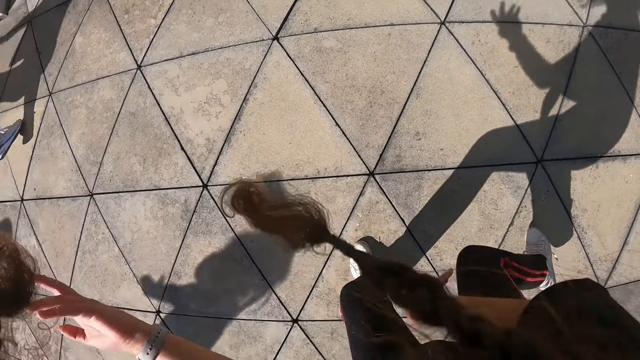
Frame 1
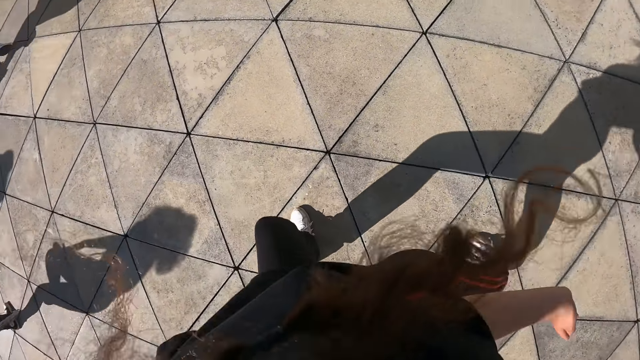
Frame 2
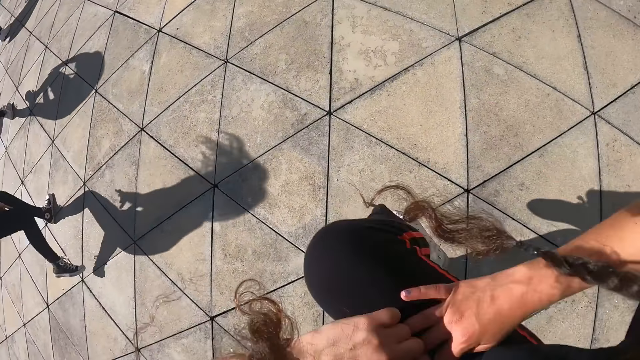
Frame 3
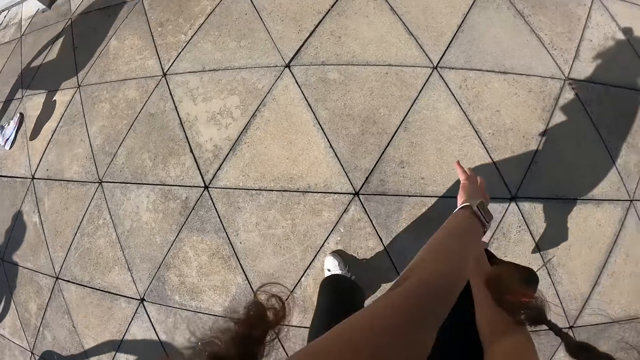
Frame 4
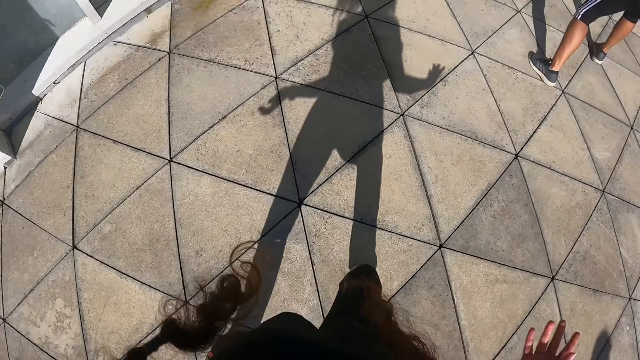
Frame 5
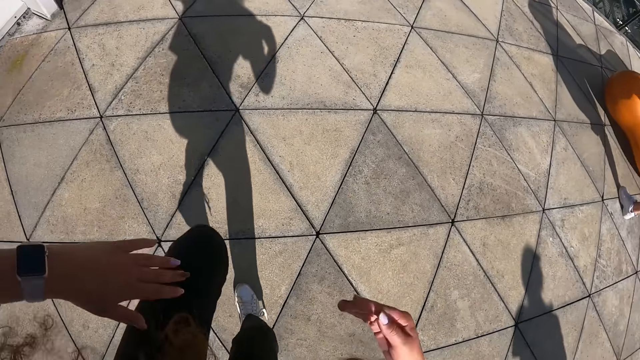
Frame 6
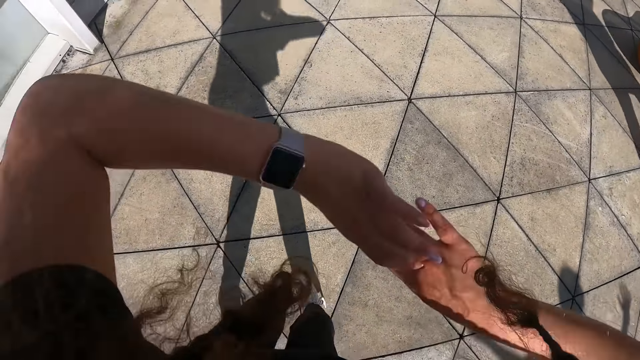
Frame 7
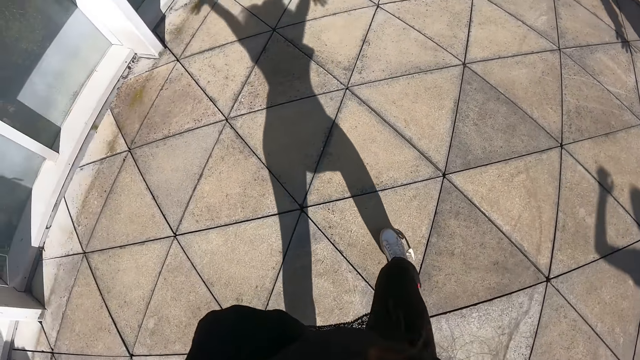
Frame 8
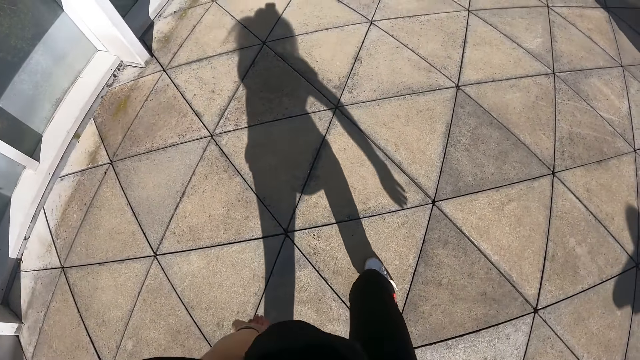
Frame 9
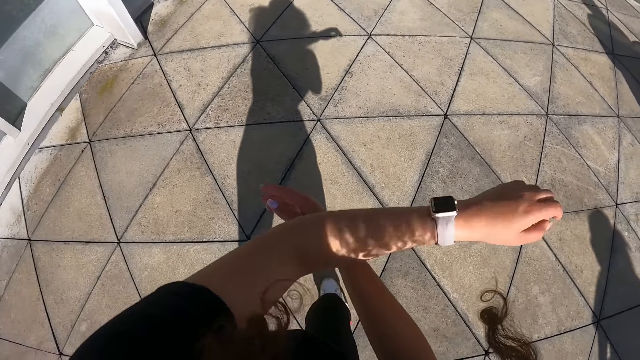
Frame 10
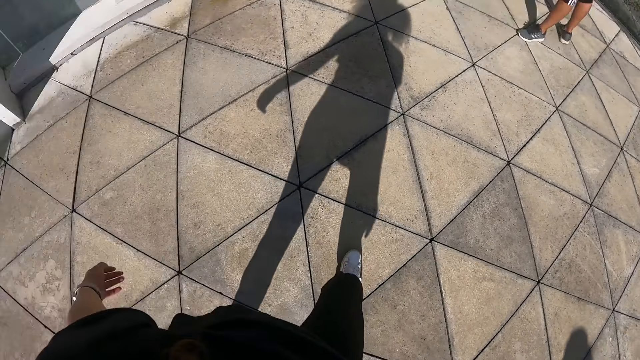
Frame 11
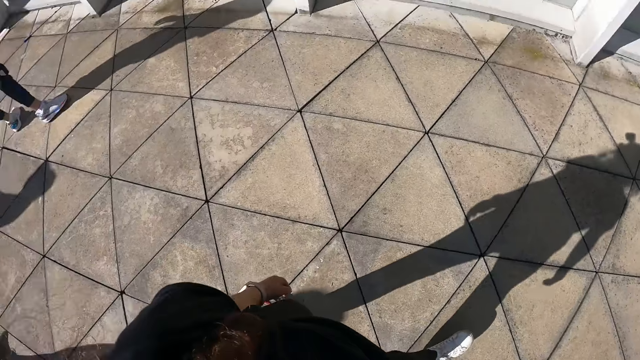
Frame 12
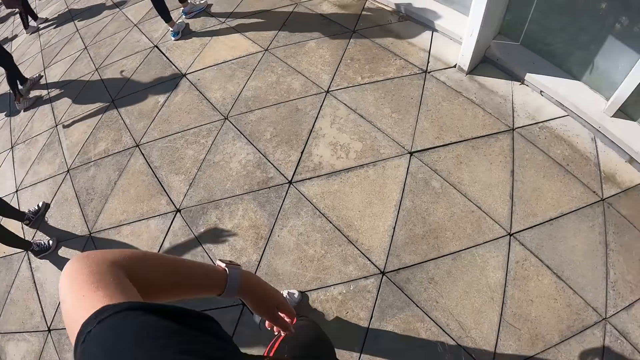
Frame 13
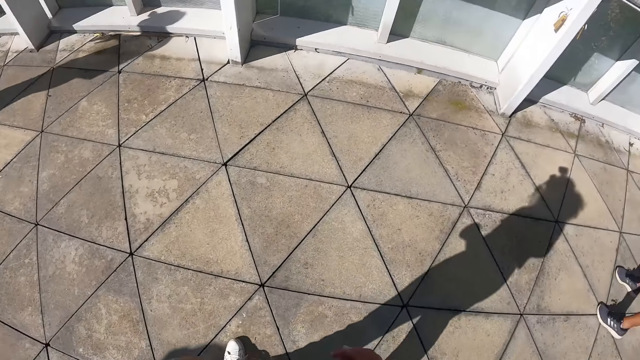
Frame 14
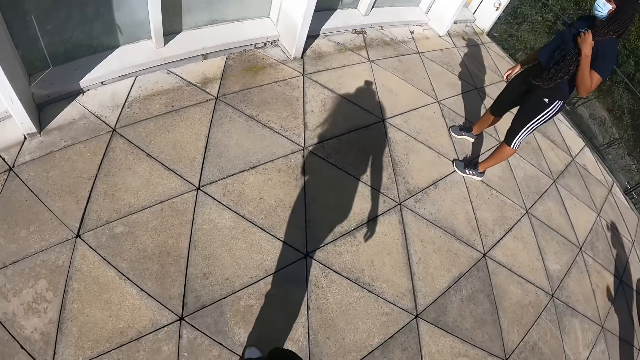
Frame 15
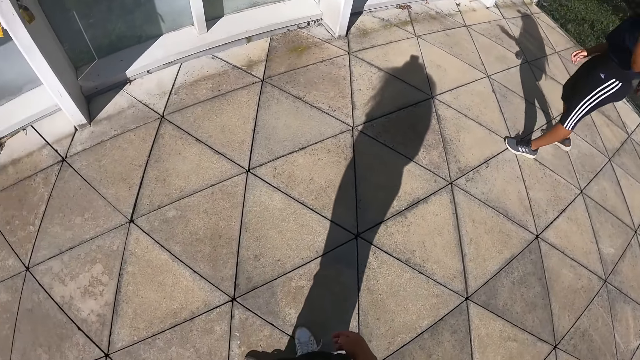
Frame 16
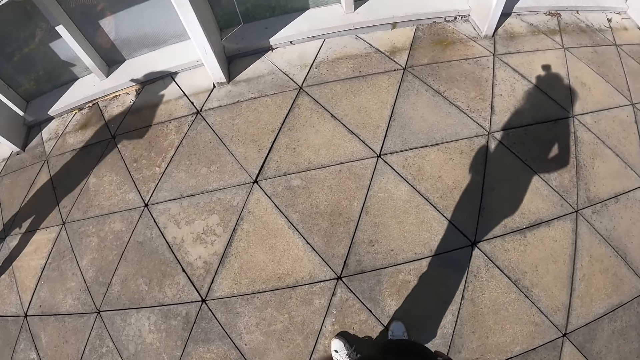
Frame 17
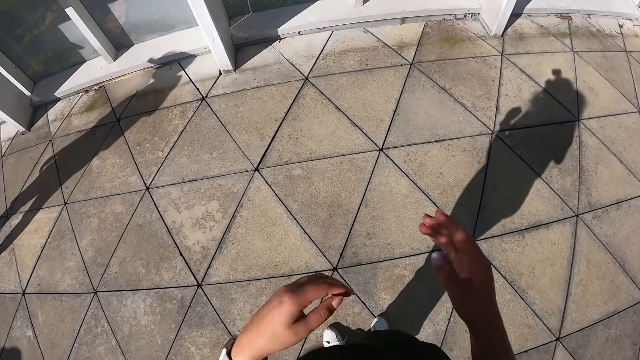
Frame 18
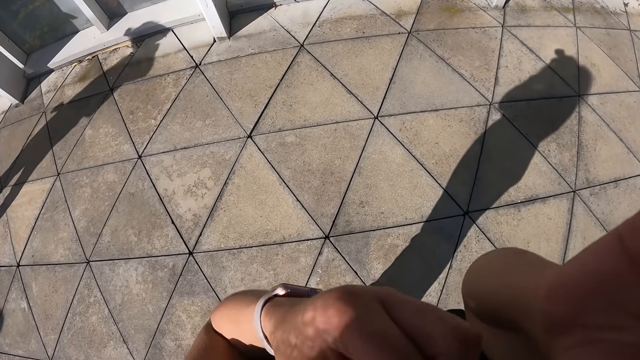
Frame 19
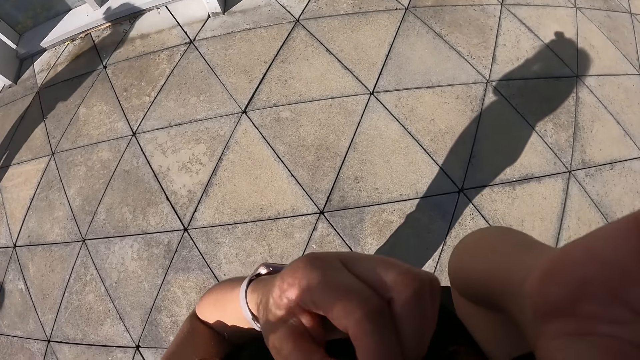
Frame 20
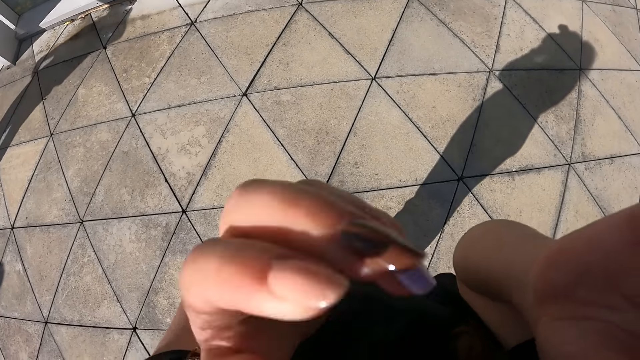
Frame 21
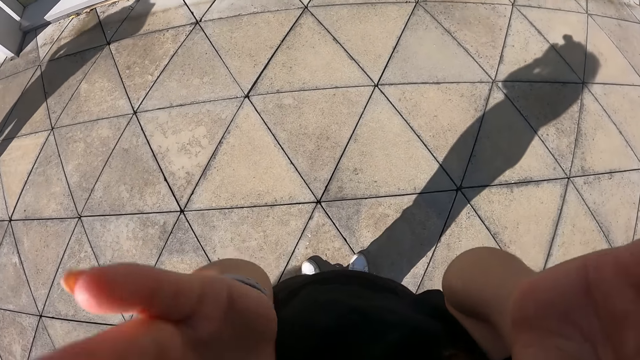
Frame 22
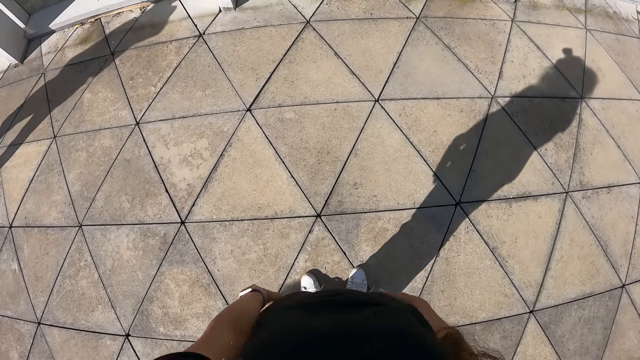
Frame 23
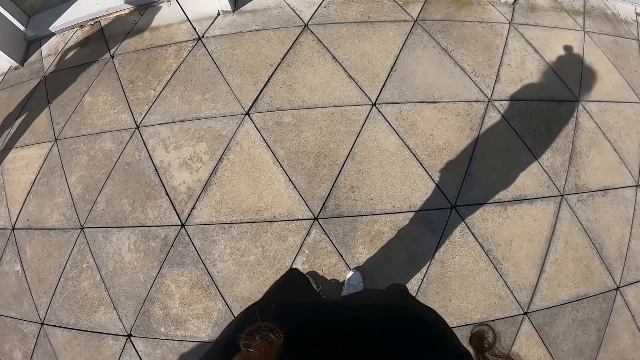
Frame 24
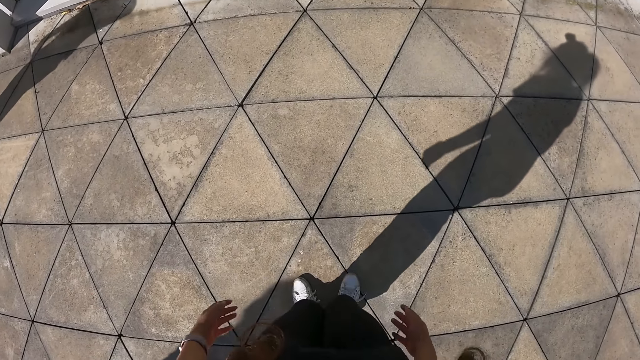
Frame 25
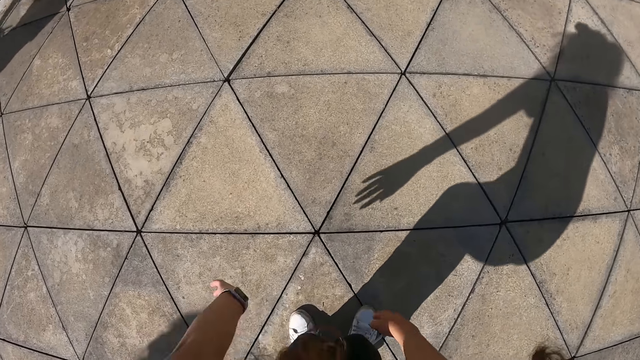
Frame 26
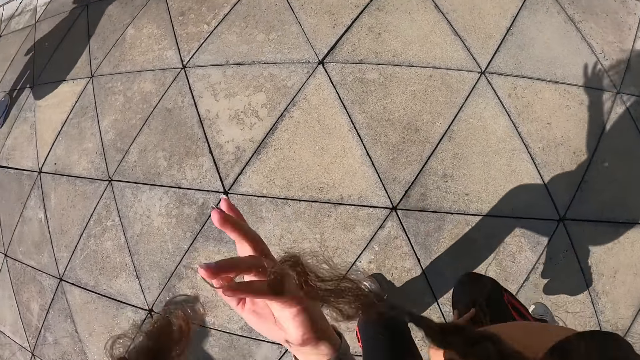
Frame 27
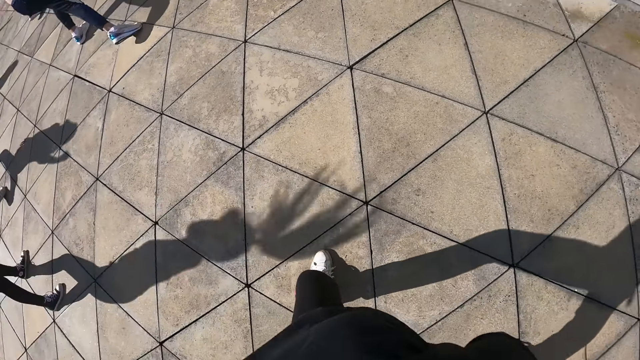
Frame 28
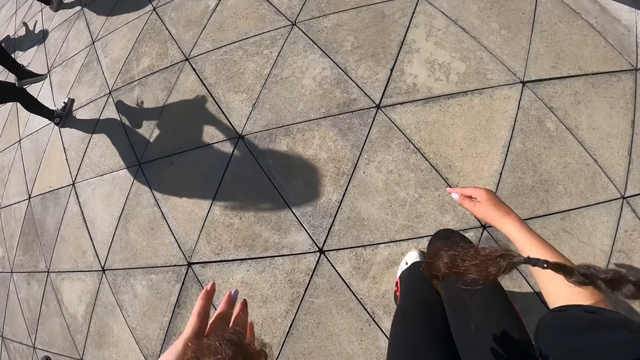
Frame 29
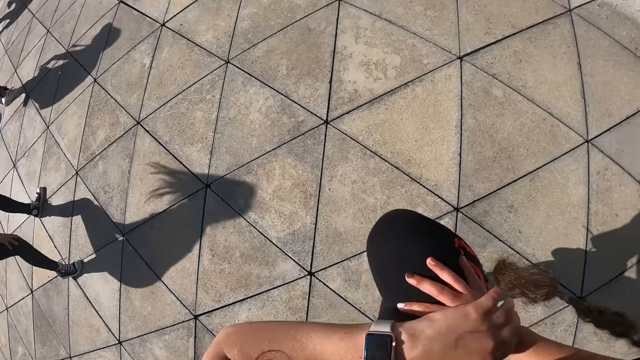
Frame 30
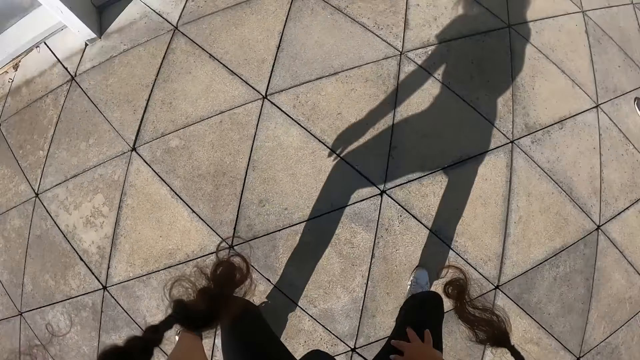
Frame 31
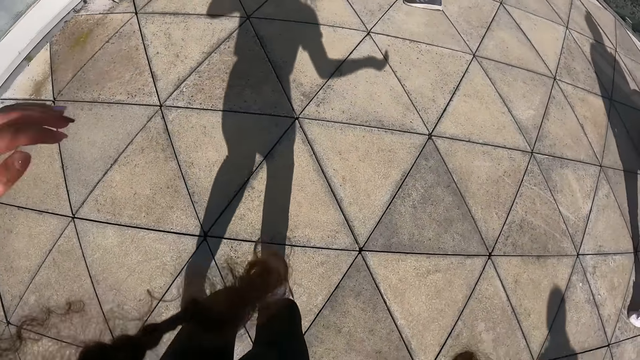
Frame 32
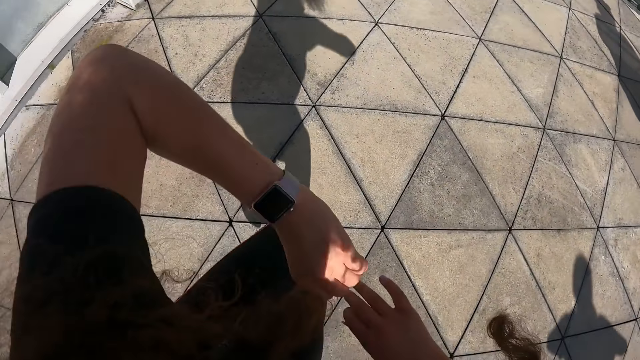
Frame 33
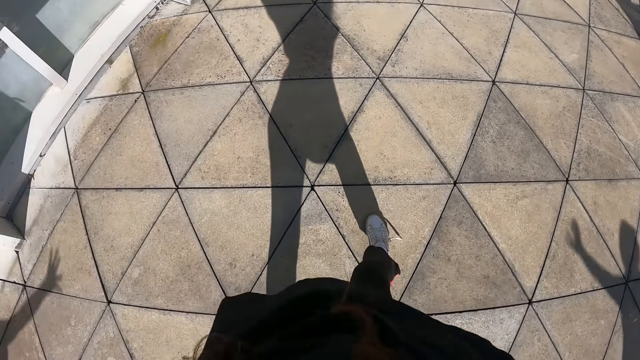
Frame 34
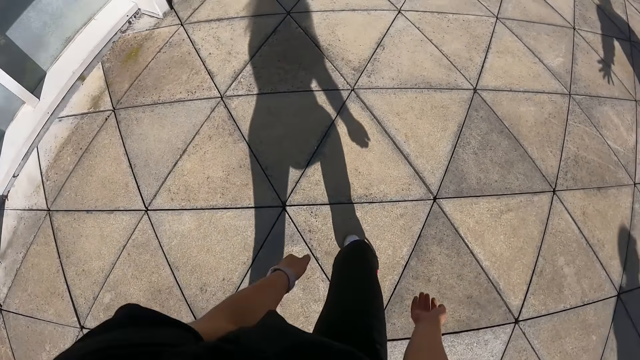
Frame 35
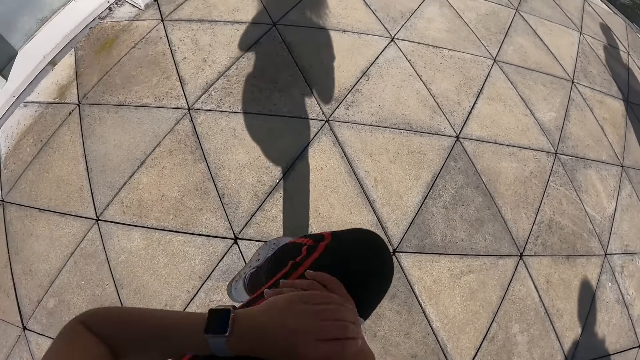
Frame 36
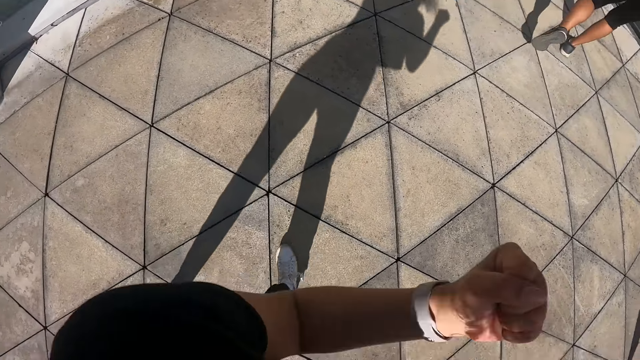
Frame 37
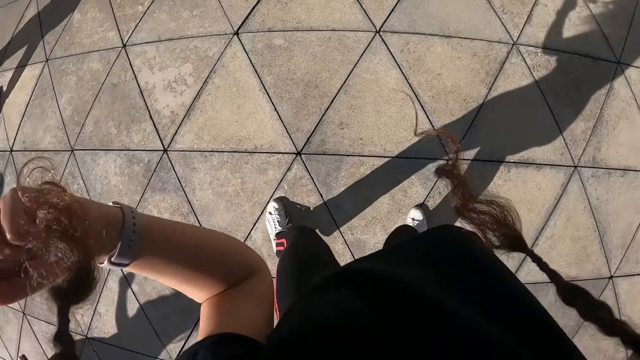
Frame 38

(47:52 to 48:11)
The camera wearer dances. She adjusts a head gear or camera on her head with both hands. She lowers her hands. She dances with the group of people.

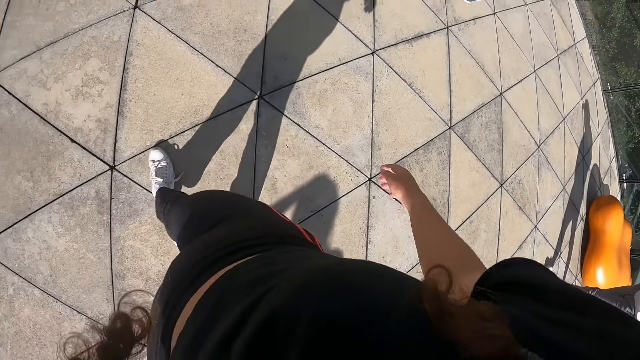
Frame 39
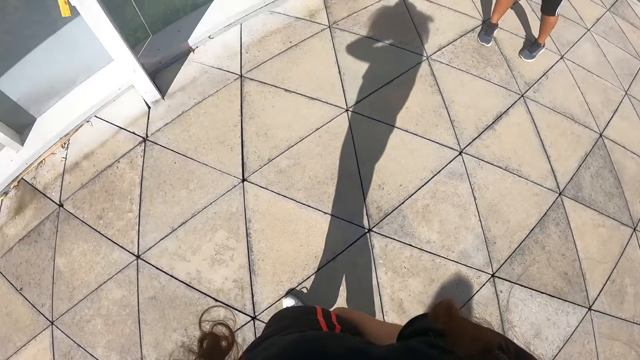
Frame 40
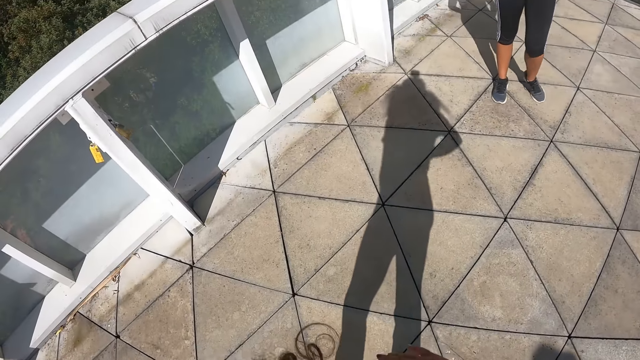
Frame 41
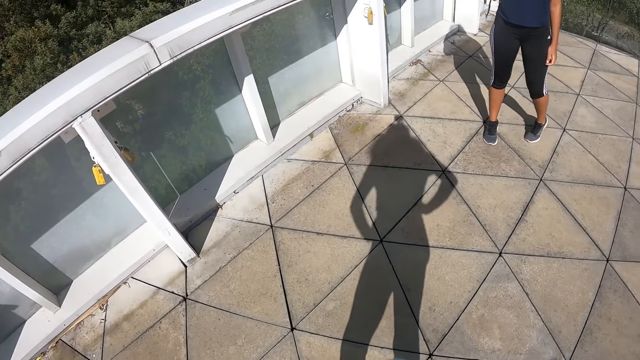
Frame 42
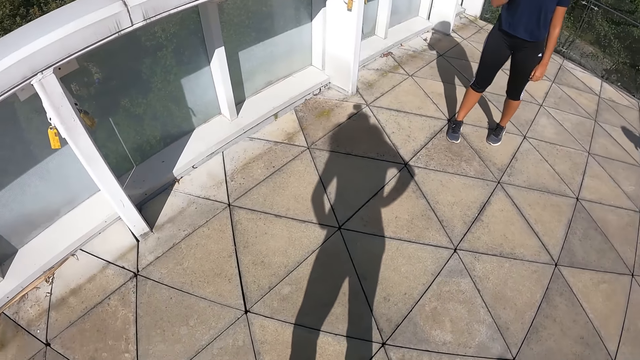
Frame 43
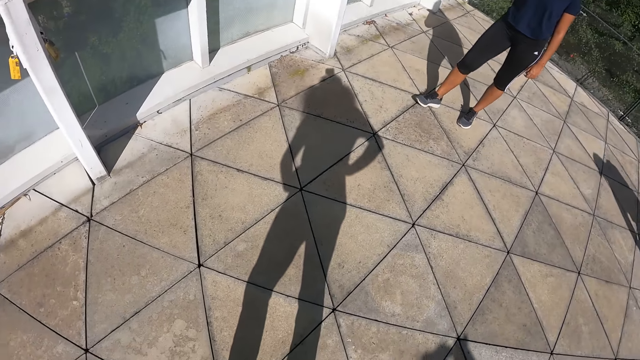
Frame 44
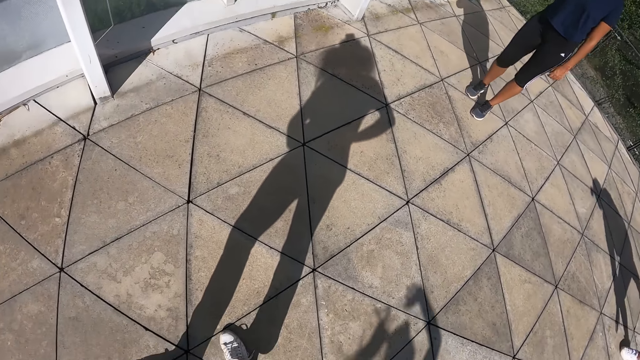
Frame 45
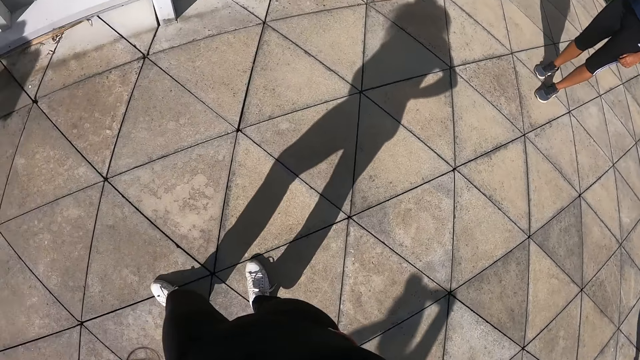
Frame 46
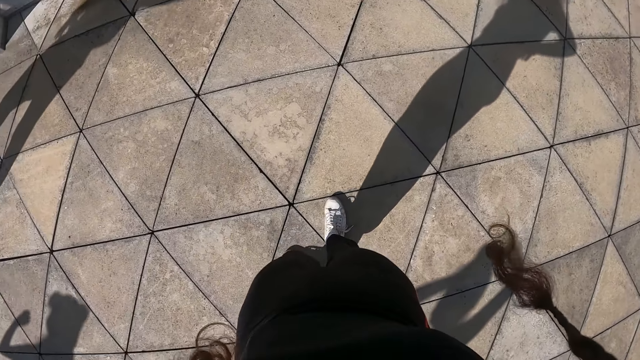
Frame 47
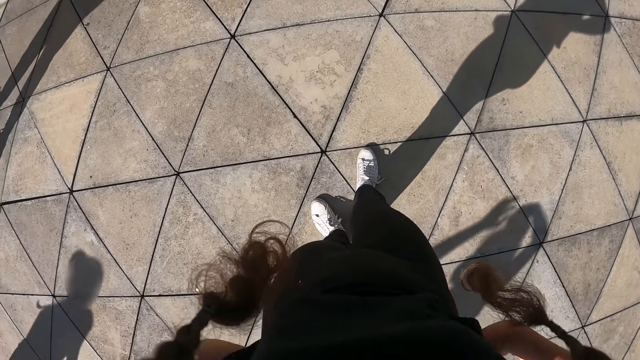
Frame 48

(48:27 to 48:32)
The camera wearer holds their waist.
